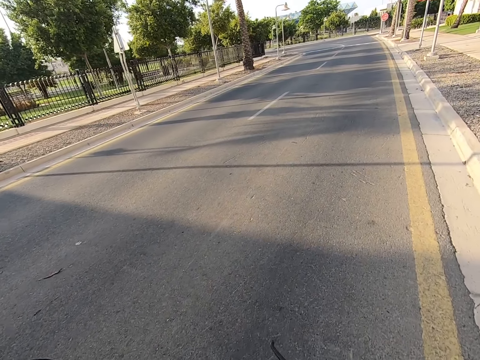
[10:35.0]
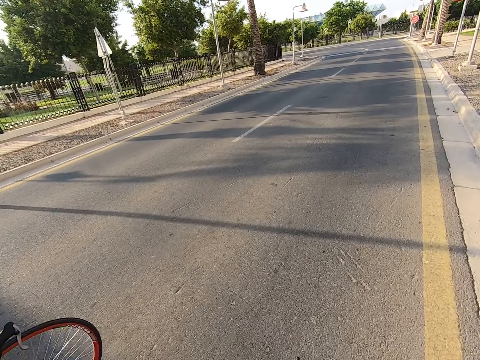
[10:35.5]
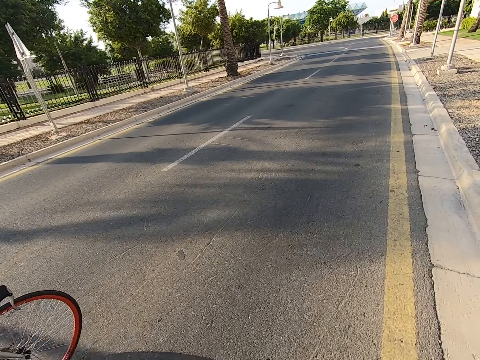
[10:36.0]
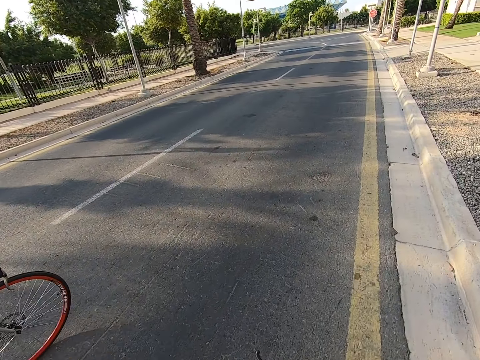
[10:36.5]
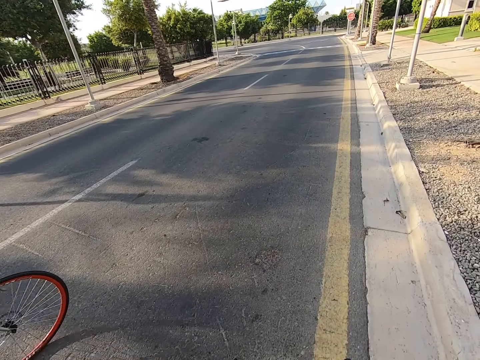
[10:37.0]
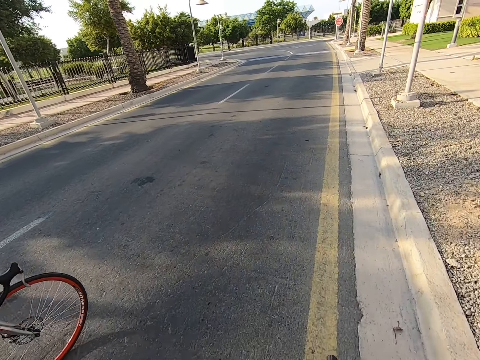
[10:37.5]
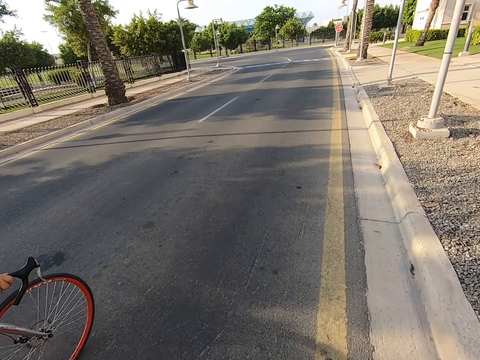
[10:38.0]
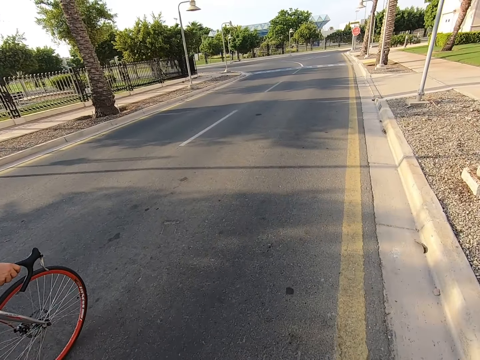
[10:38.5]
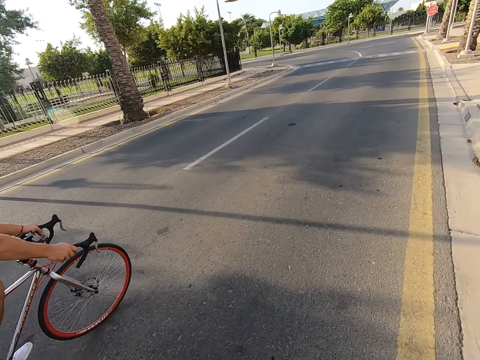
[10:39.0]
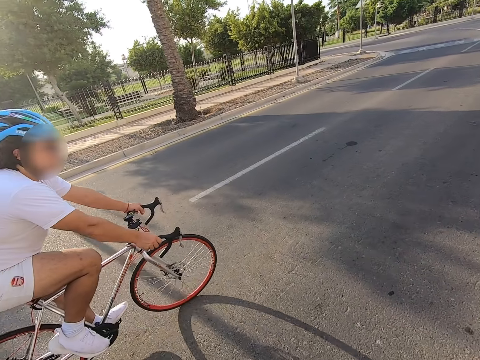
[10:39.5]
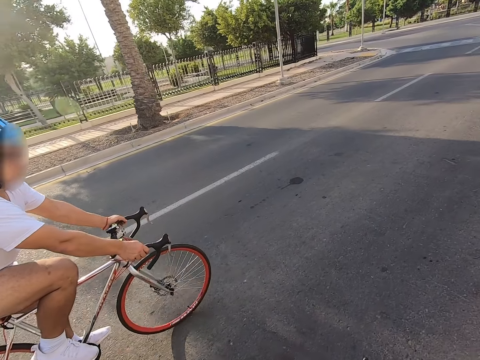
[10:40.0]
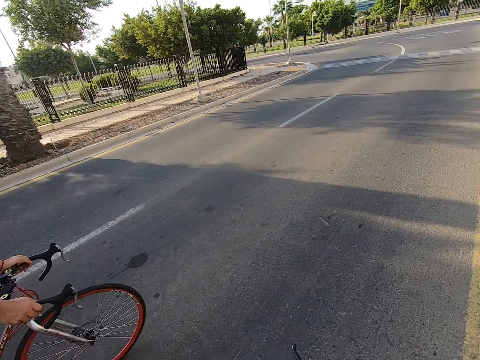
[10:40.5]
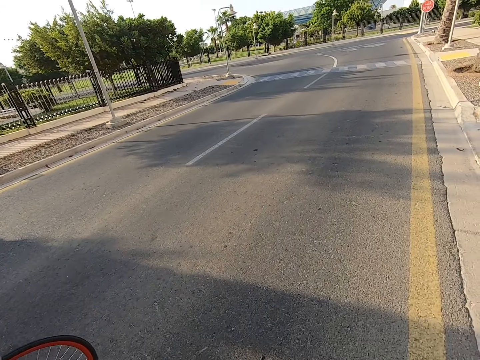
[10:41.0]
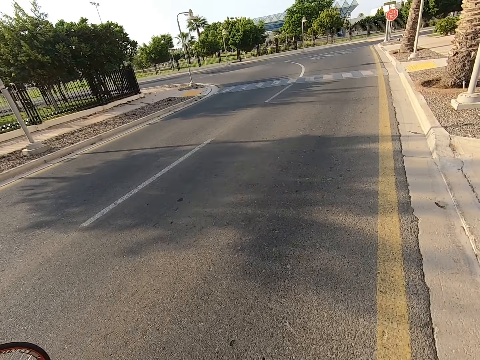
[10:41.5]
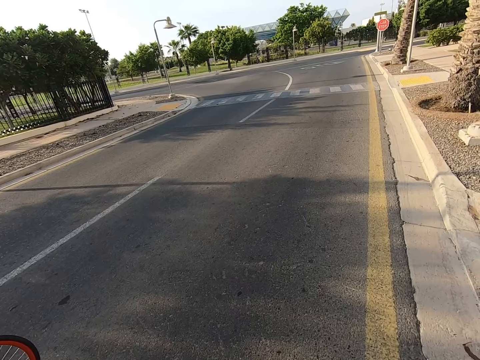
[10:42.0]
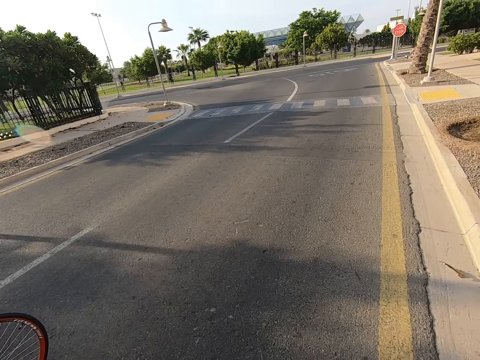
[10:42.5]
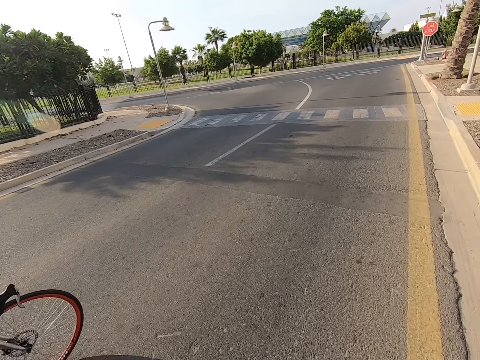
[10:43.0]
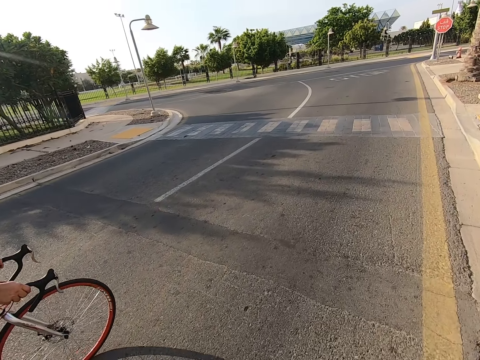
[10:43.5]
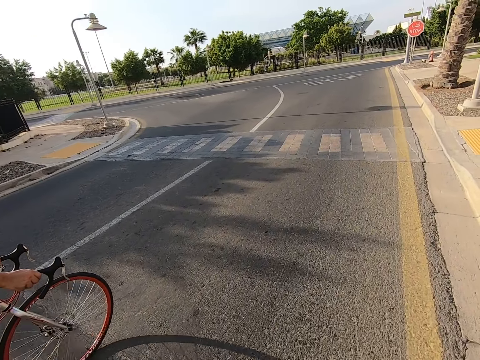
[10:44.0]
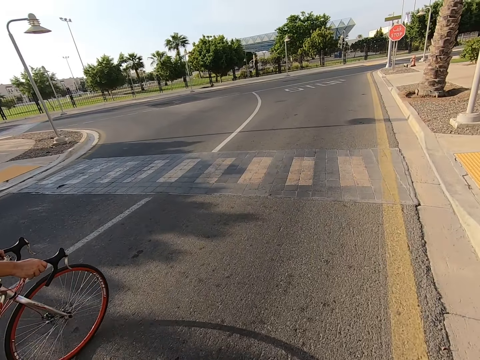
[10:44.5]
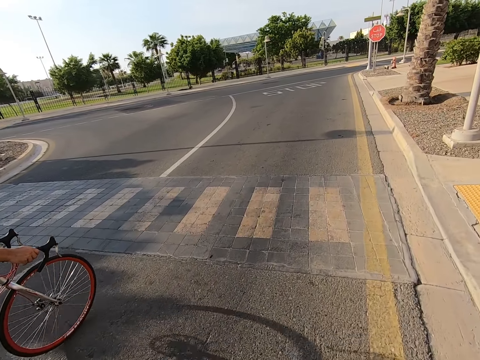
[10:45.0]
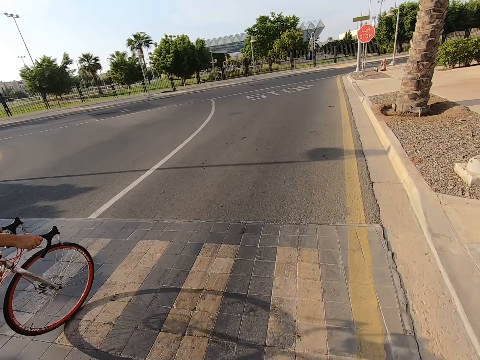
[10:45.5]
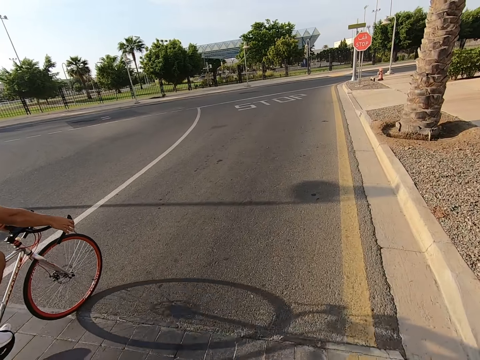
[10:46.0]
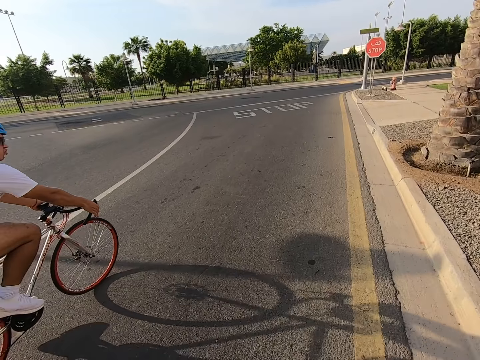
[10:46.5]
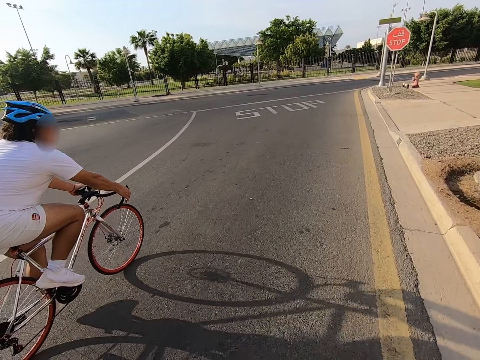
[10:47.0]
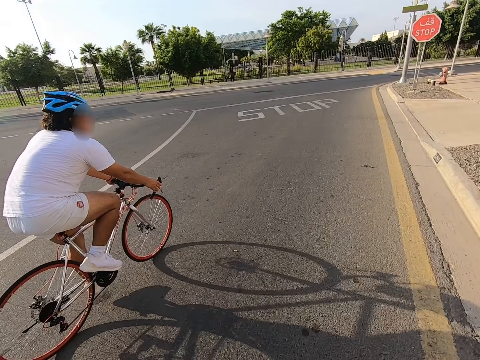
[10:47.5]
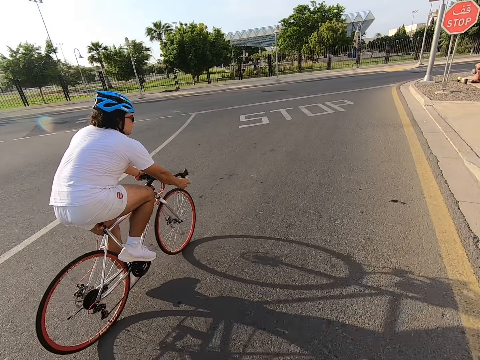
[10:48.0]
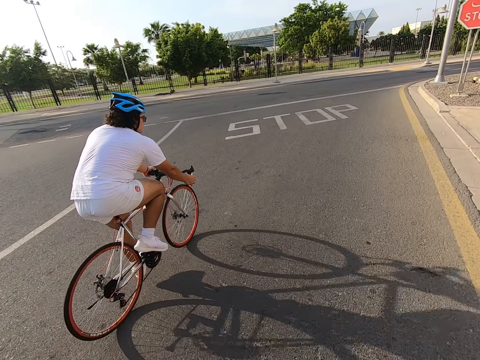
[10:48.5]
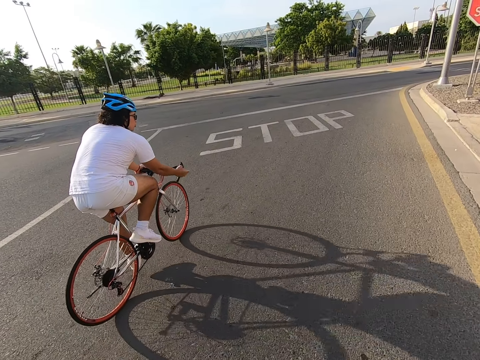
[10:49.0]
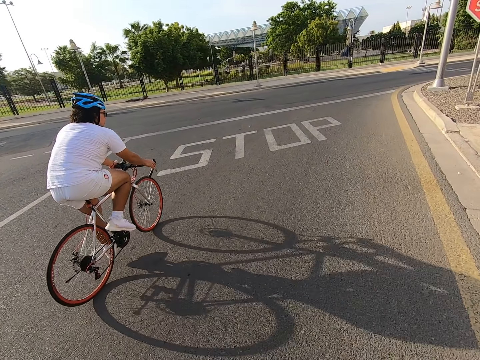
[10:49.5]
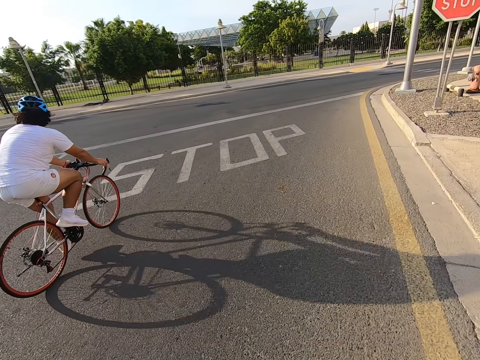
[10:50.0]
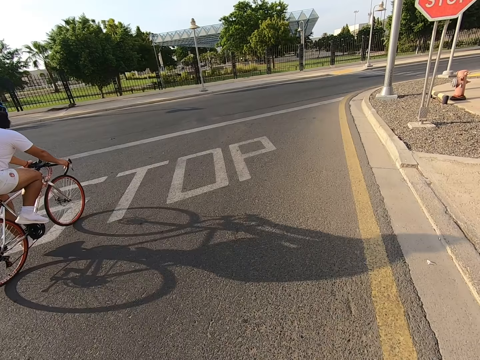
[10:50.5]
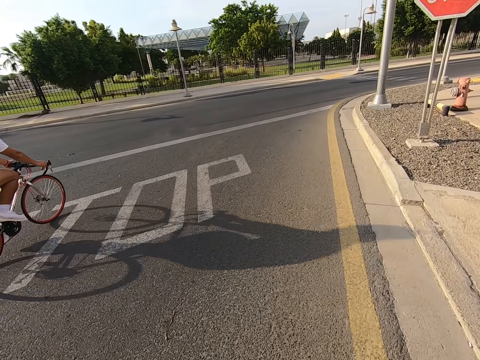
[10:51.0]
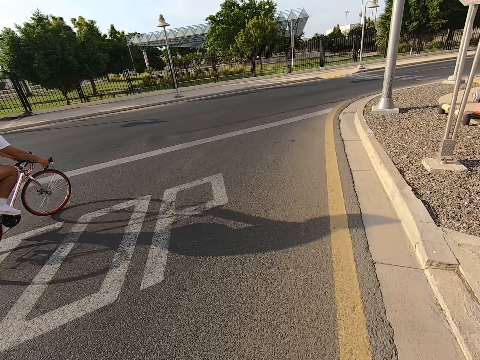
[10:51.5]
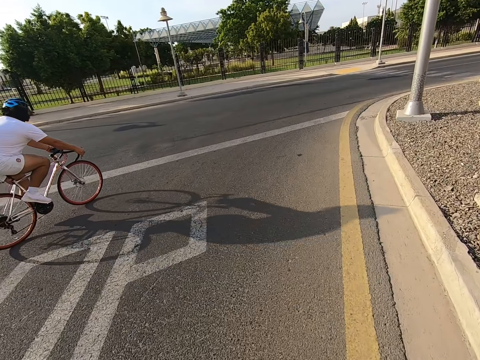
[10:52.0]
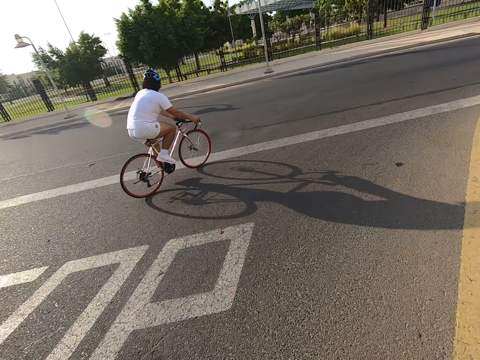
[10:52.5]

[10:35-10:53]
A man rides a bicycle on the road. The camera wearer rides a bicycle on the road. The man rides the bicycle on the road. The camera wearer rides the bicycle on the road. The man rides the bicycle on the road. The man interacts with the camera wearer. The camera wearer rides the bicycle on the road.

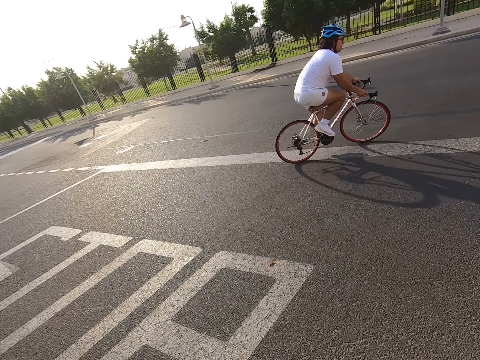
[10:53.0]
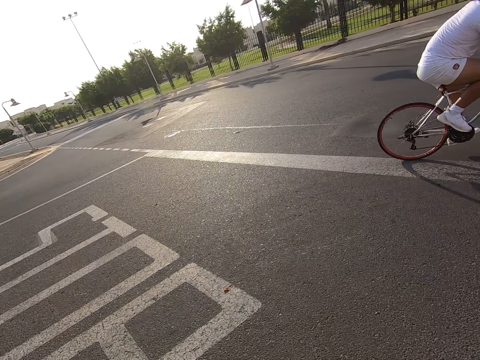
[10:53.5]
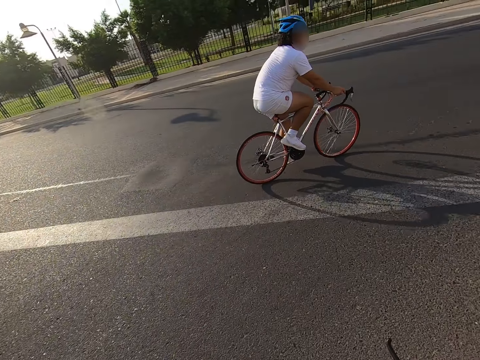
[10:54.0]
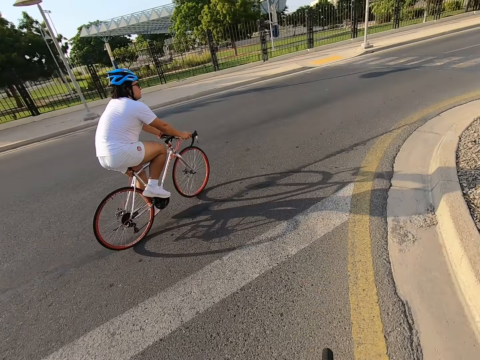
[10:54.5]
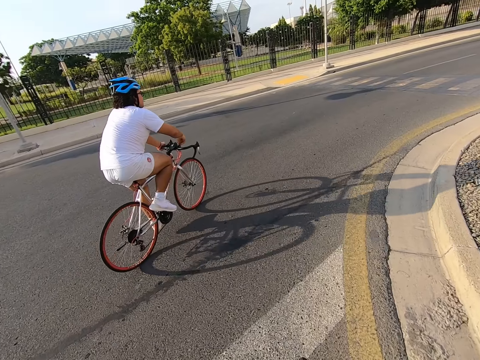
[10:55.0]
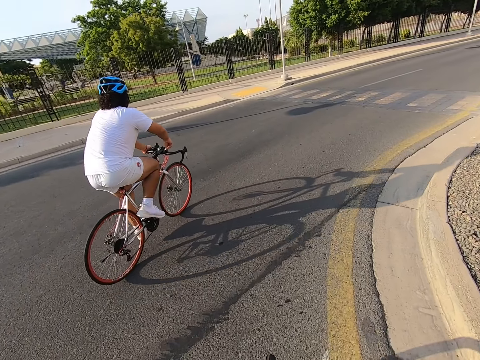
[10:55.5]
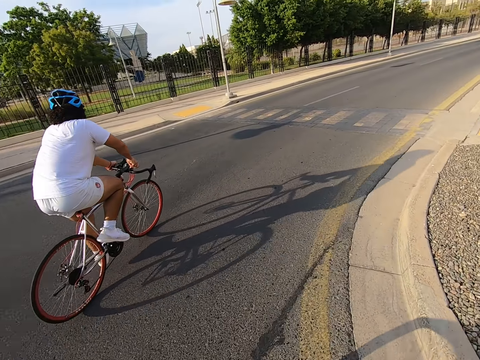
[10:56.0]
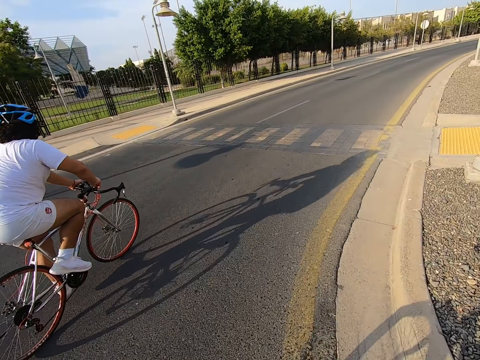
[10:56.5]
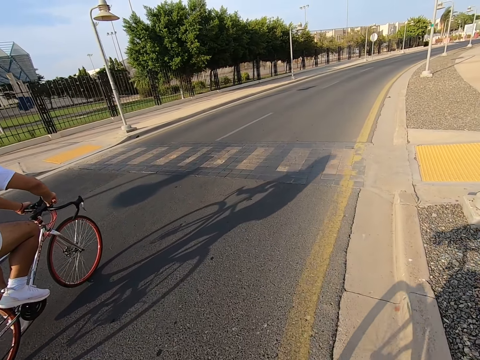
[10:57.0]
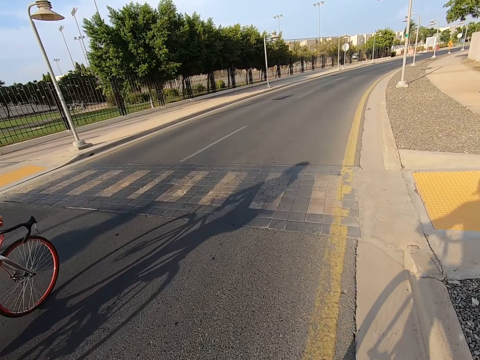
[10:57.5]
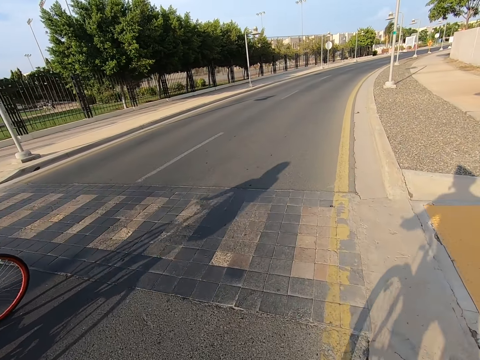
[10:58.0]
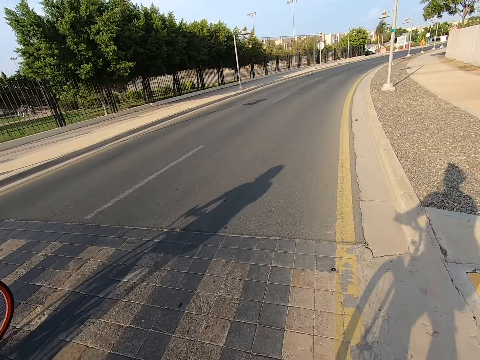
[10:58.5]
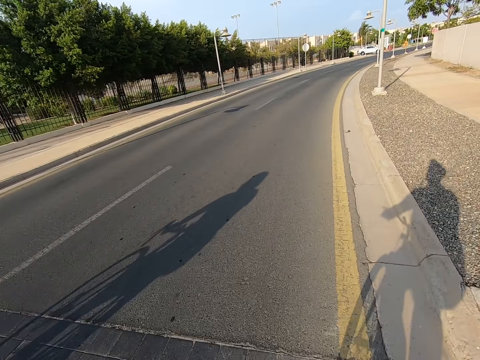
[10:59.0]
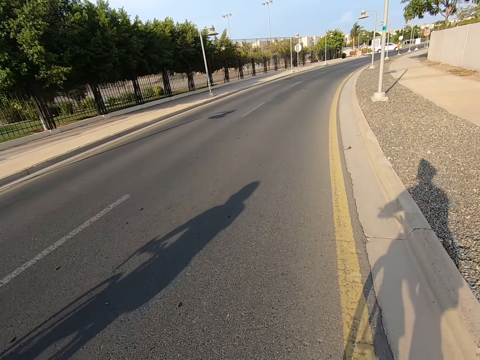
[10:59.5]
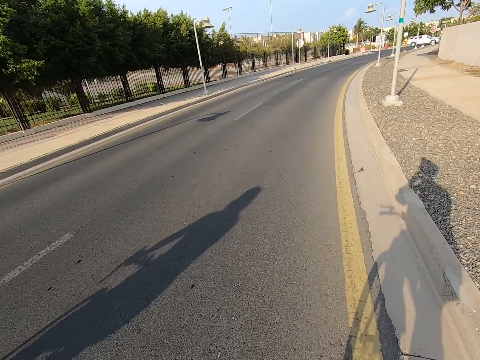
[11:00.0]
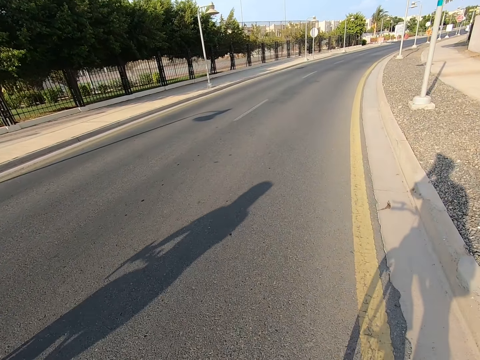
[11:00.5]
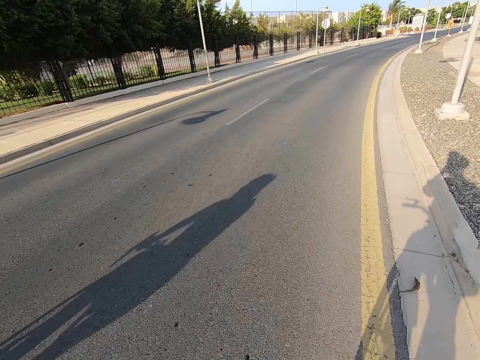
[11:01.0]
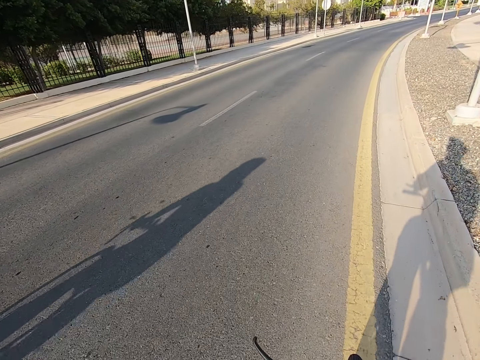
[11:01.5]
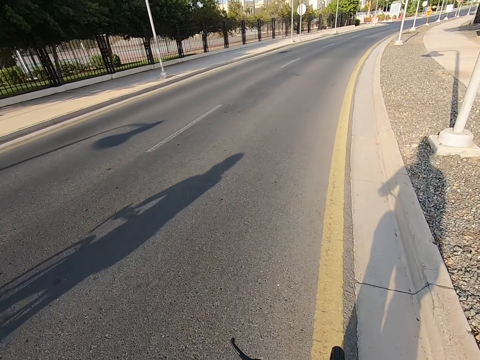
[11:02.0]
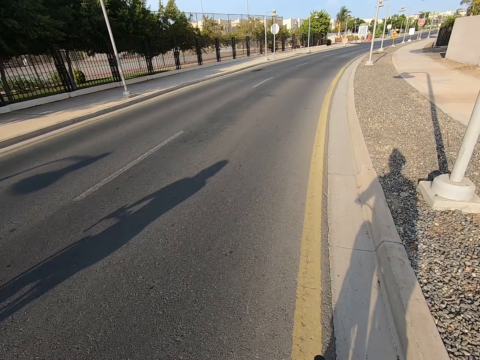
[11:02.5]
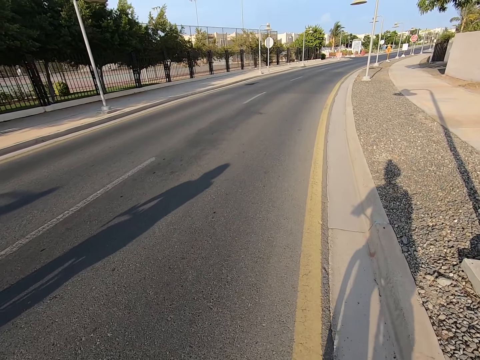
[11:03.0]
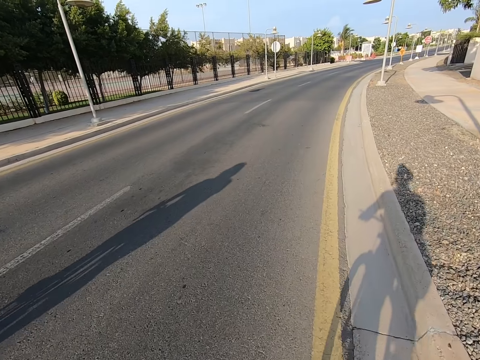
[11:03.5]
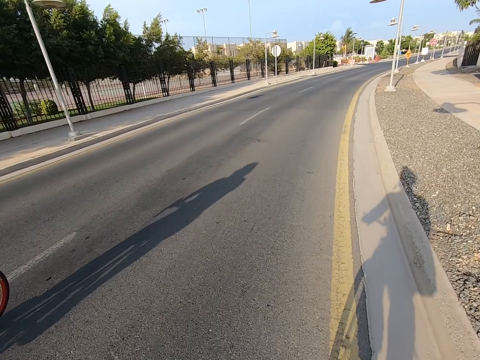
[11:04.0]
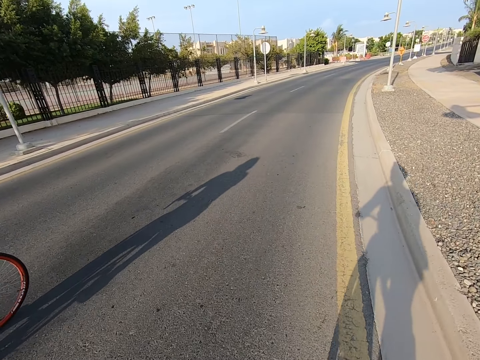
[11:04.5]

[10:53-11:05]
The camera wearer looks around the road. They ride a bicycle on the road. A man rides a bicycle on the road. The camera wearer rides the bicycle on the road.
